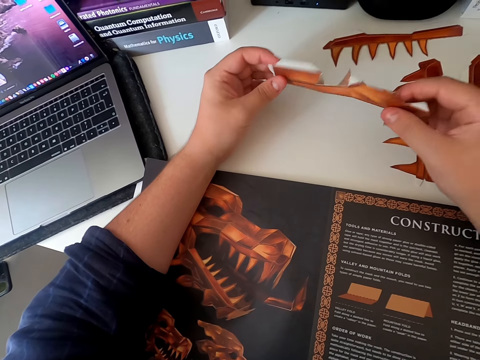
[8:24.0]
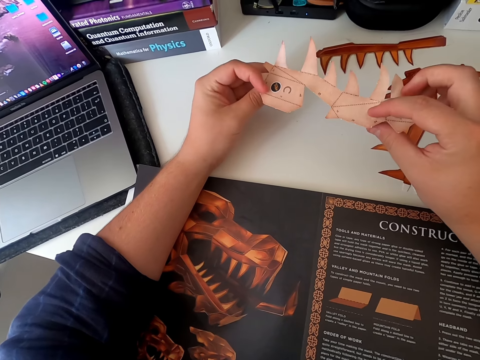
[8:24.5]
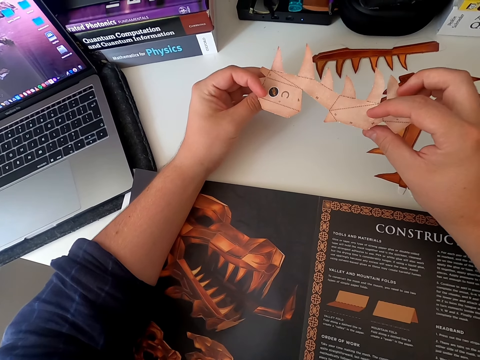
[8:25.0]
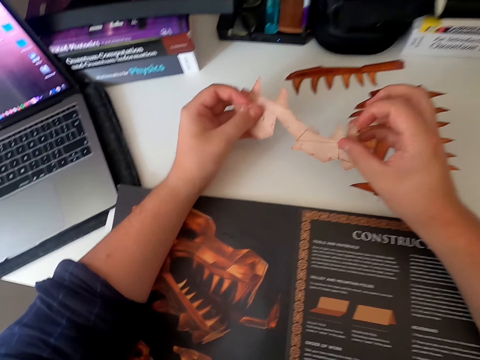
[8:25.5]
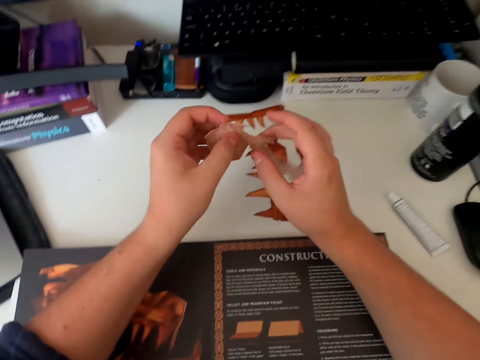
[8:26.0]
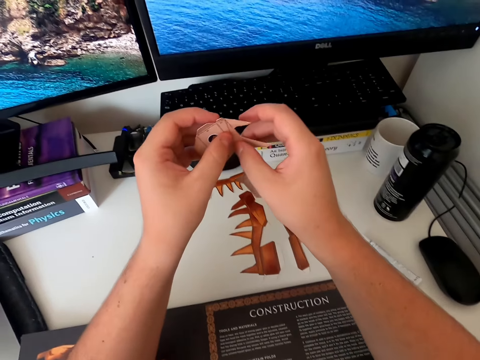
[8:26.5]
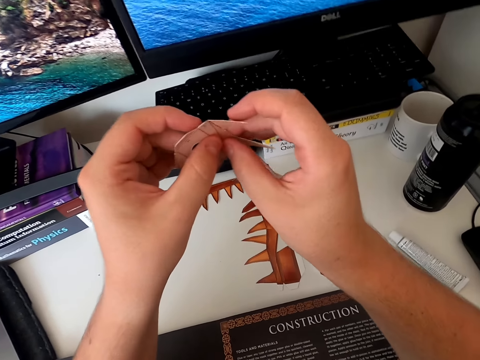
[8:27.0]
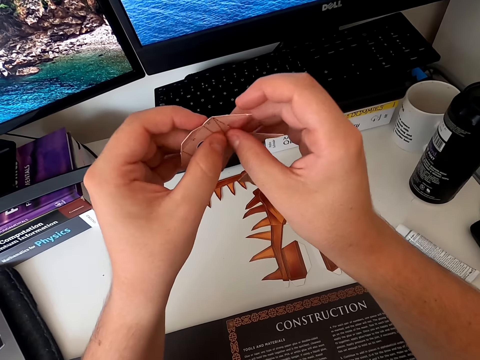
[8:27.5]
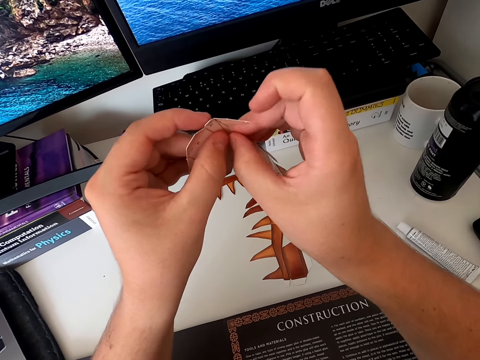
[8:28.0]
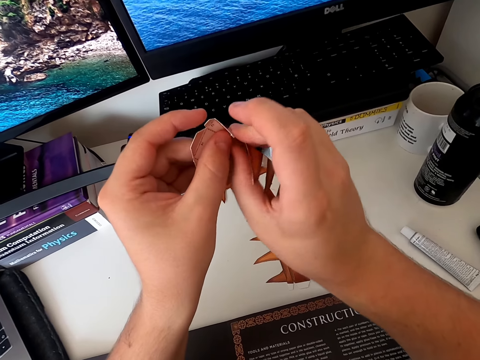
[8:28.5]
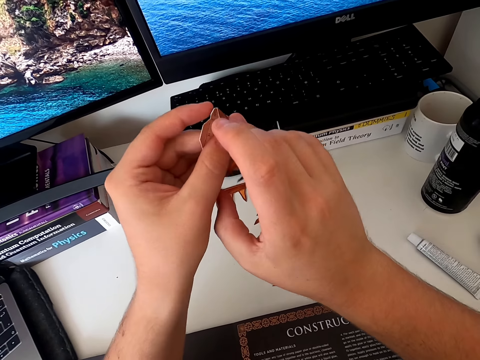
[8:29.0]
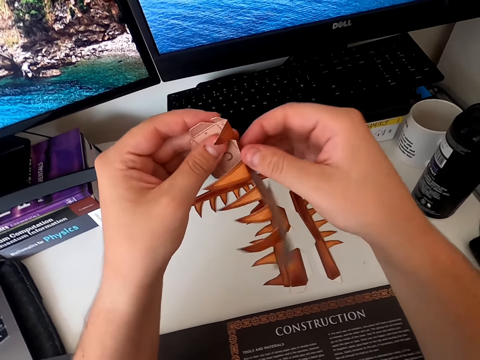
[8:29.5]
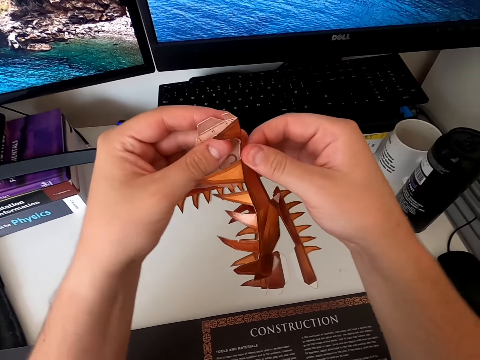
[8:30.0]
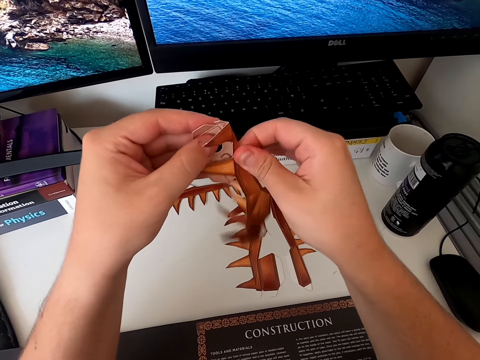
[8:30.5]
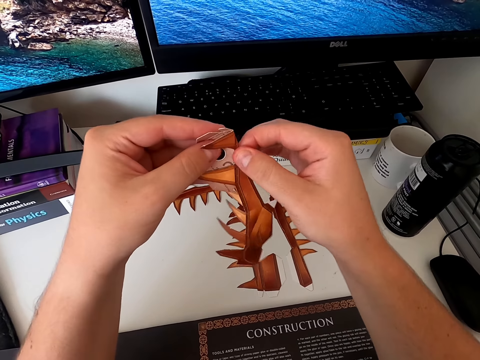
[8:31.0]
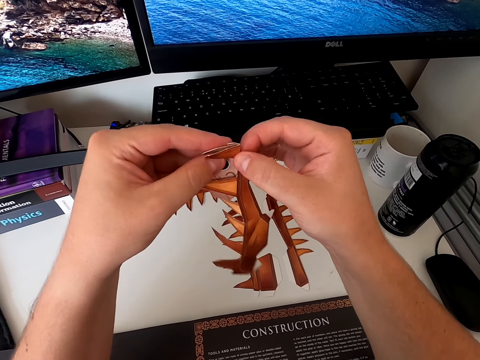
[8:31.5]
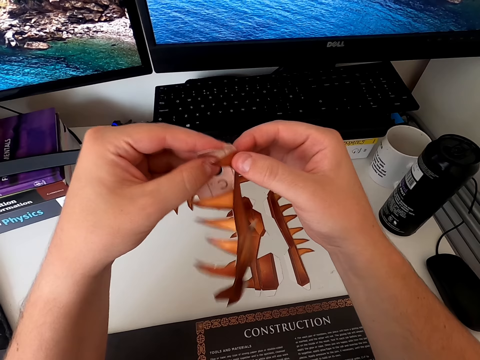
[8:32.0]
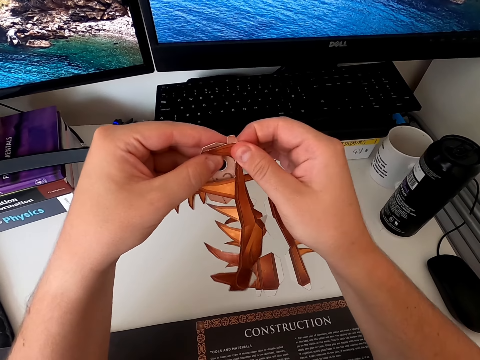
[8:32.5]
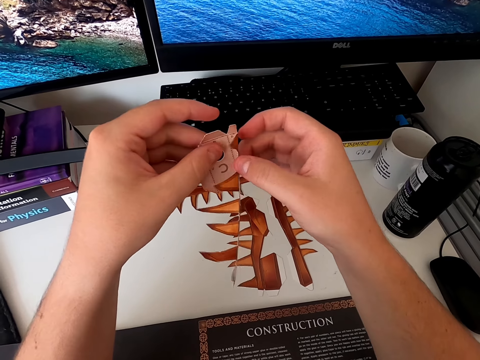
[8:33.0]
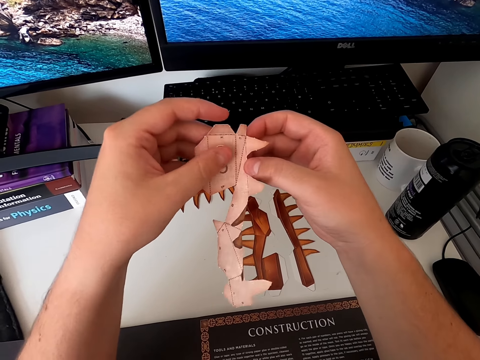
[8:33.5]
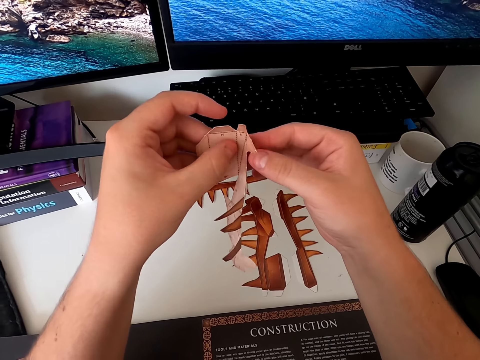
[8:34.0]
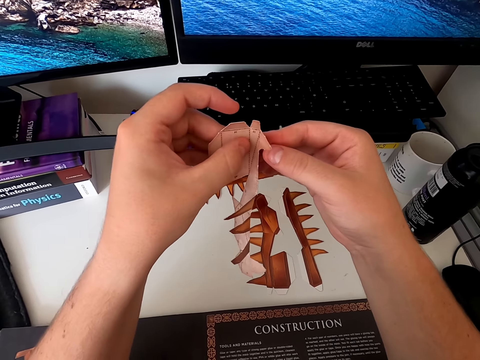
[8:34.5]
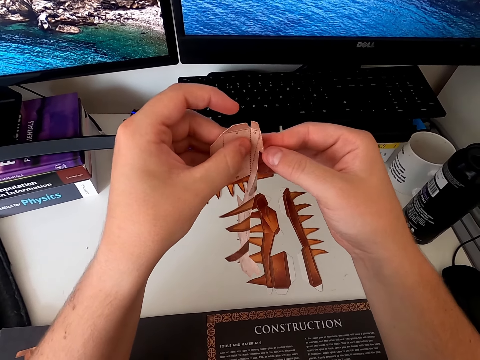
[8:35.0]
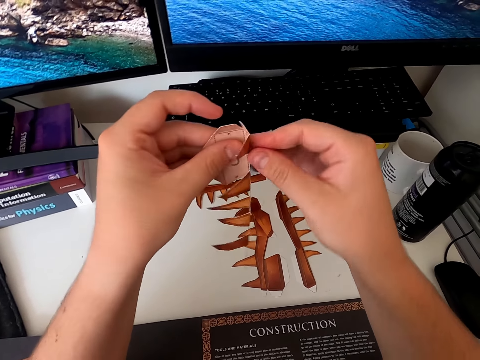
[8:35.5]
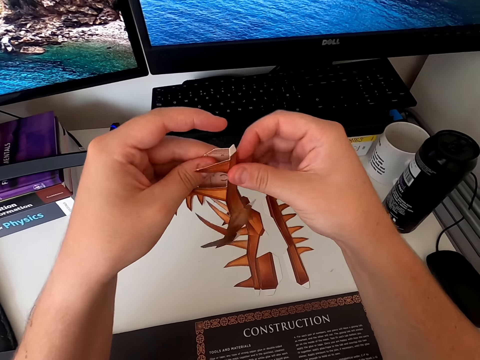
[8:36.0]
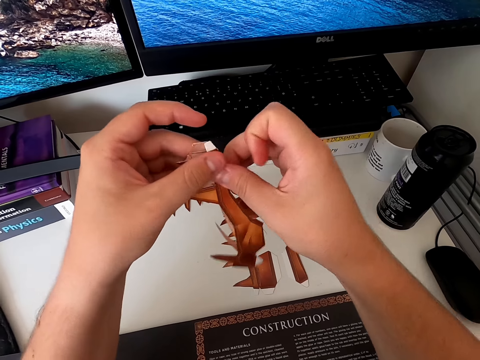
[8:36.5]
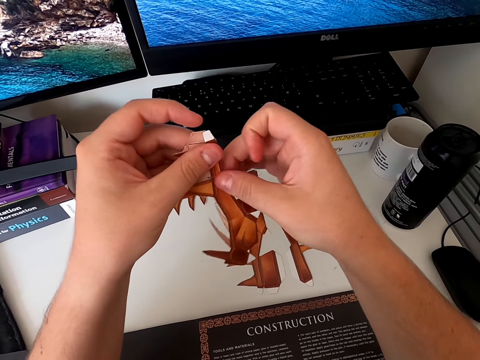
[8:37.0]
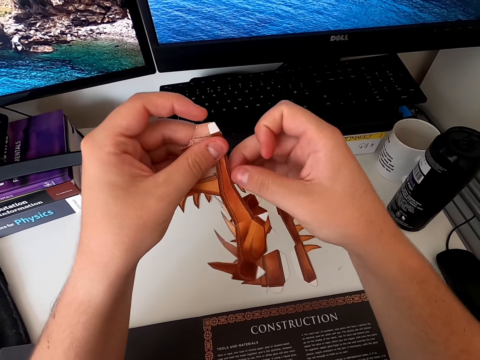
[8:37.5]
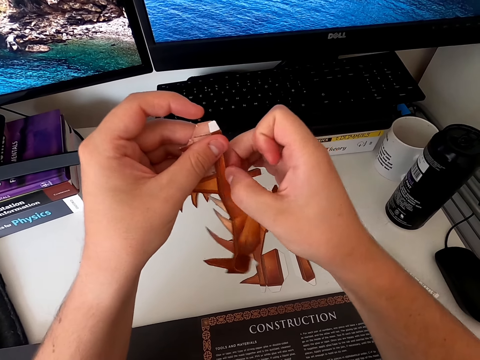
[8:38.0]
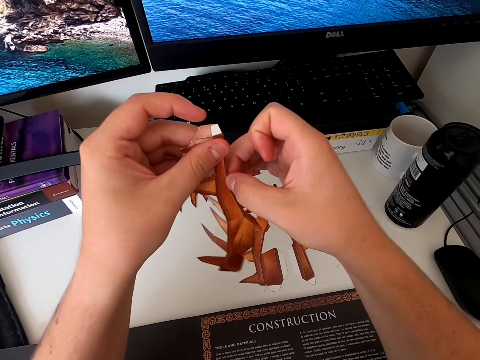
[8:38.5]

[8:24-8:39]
The camera wearer turns the paper craft, moves their hands and talks. They hold the paper craft and move their hands. They fold the paper craft. They move their hands and fold the paper craft.

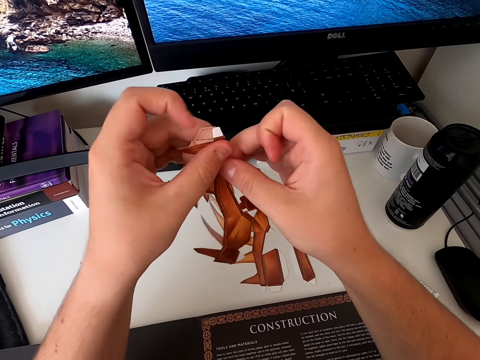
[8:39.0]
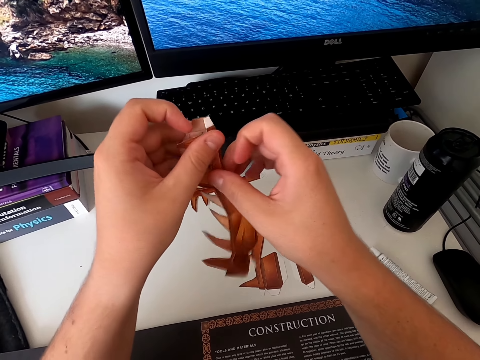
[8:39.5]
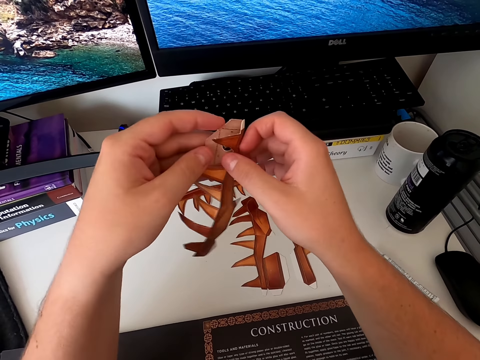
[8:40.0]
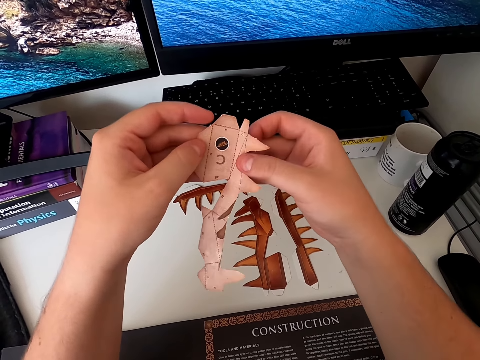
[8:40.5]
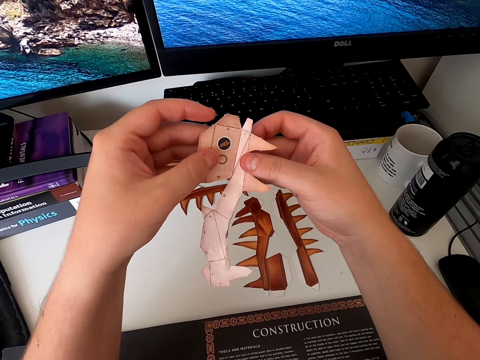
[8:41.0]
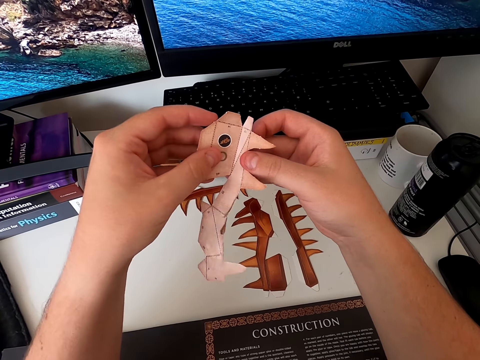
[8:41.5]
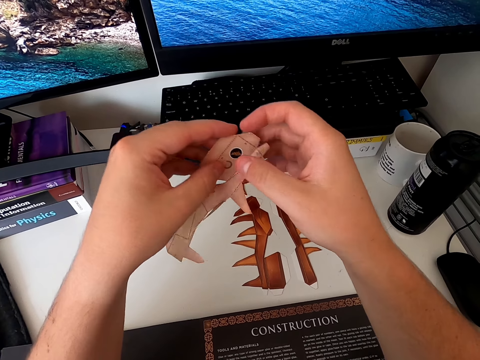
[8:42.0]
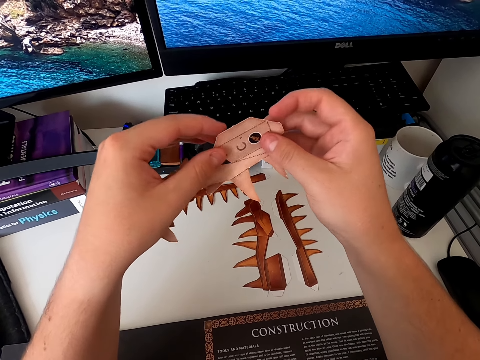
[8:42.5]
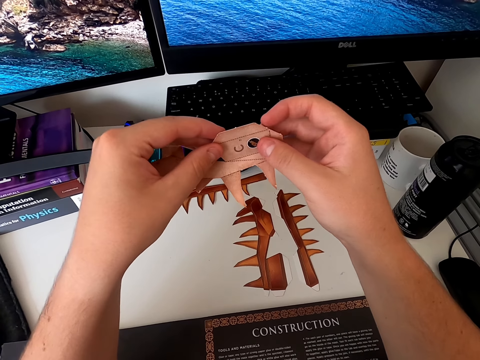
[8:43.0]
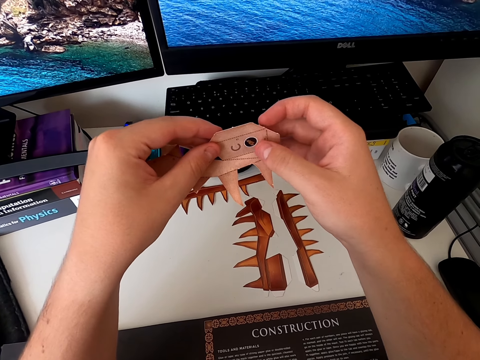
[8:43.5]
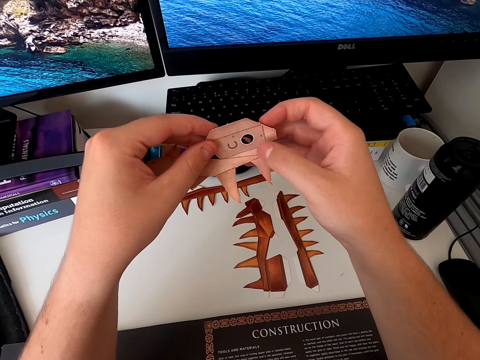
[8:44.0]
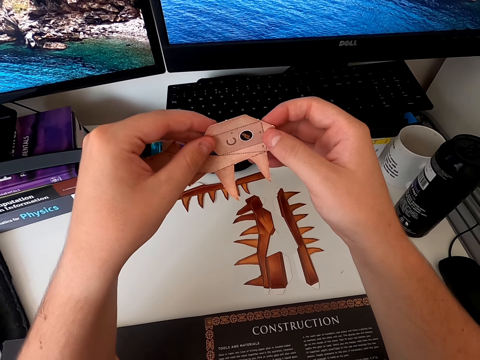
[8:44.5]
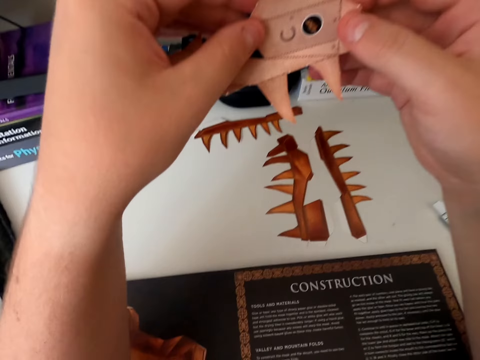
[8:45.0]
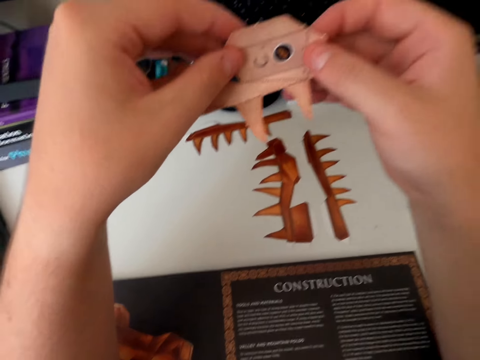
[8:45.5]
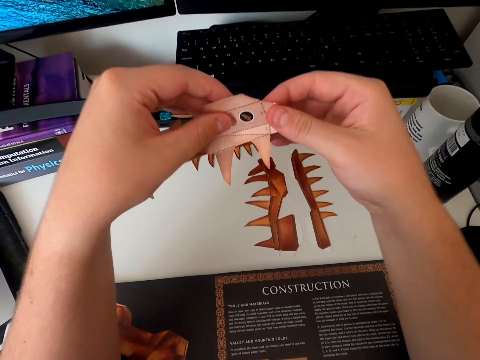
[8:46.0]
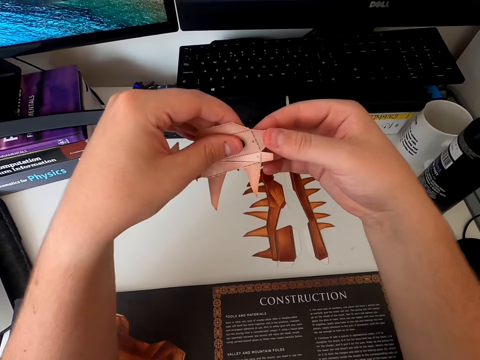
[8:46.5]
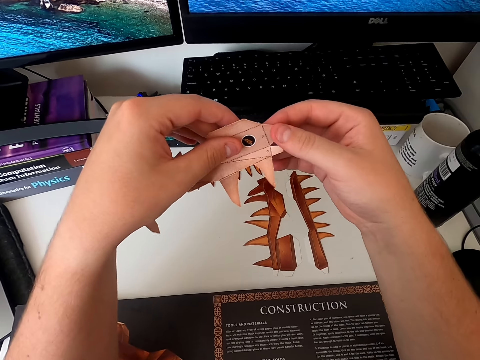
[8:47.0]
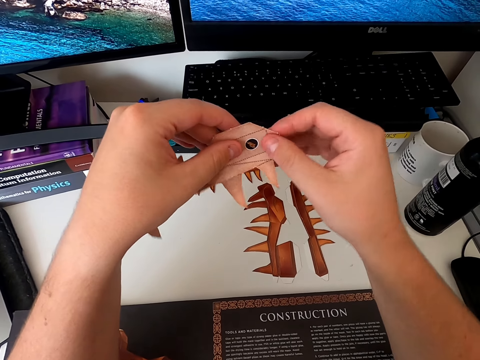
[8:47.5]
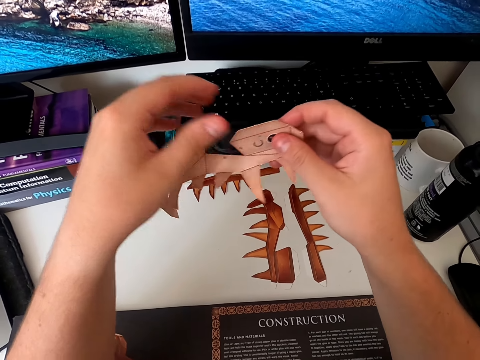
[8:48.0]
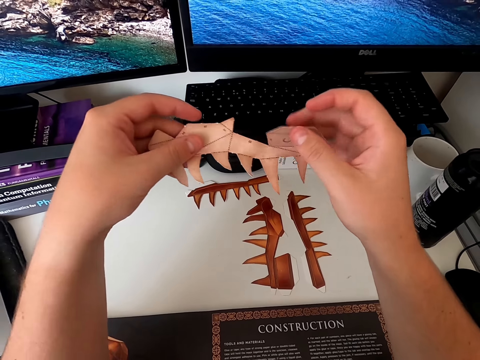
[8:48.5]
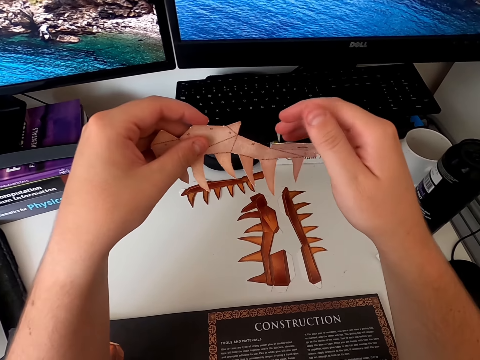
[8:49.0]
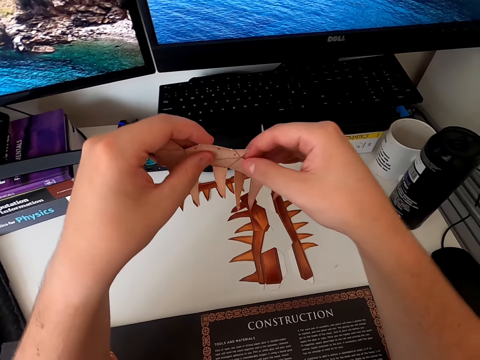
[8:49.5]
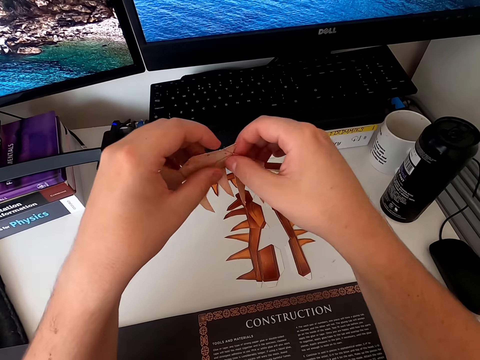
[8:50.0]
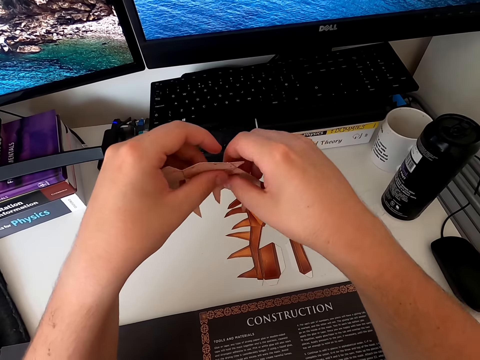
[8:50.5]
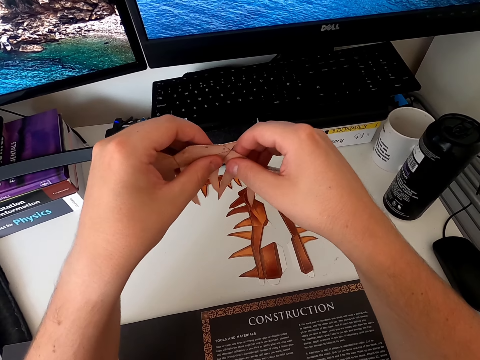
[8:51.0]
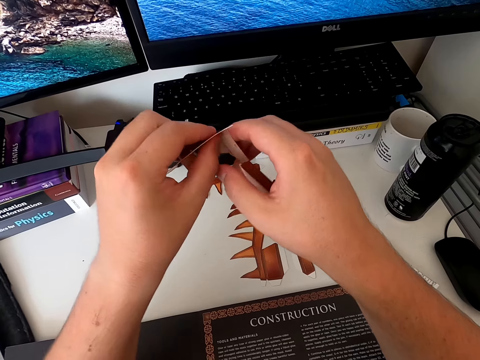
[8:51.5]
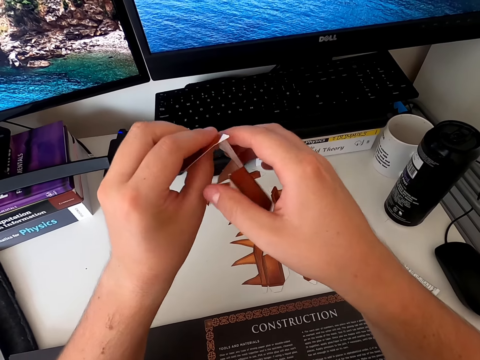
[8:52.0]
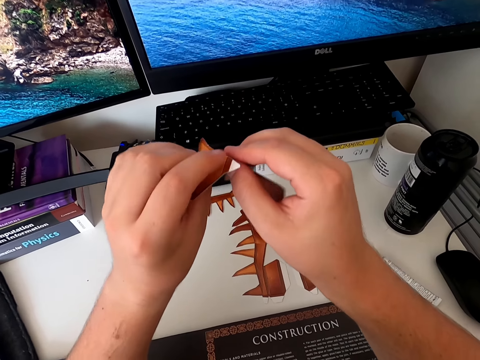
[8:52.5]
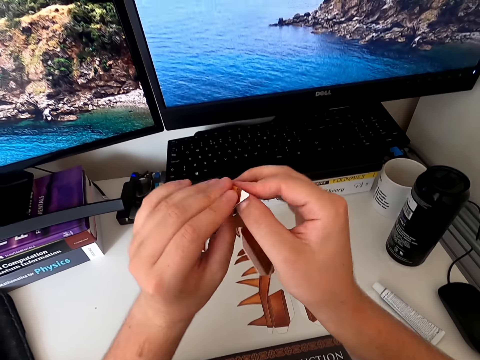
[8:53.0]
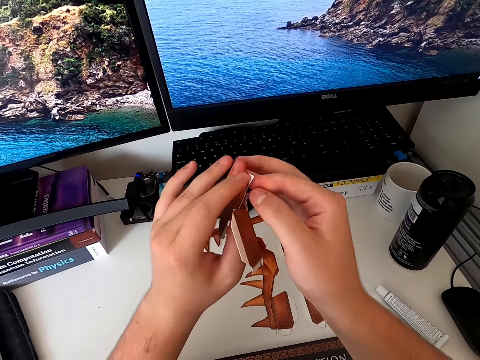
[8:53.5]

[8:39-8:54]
The camera wearer moves their hands and folds the paper craft. They turn the paper craft and move a finger around. They stare at the paper craft and hold the paper craft. They move their hands and fold the paper craft. They fold the paper craft again.
